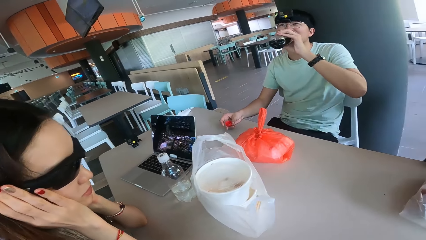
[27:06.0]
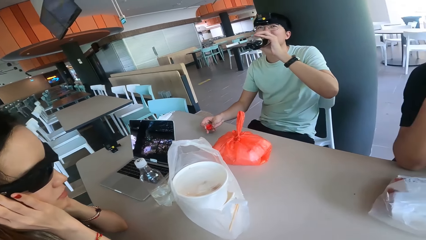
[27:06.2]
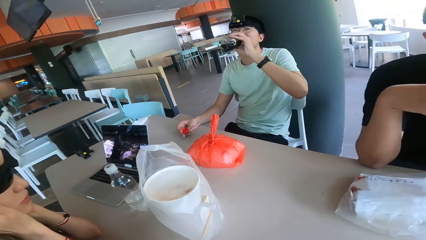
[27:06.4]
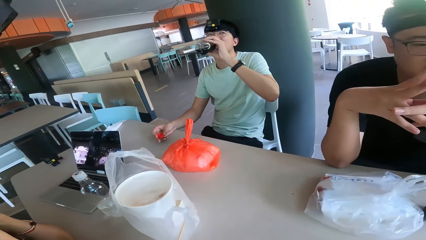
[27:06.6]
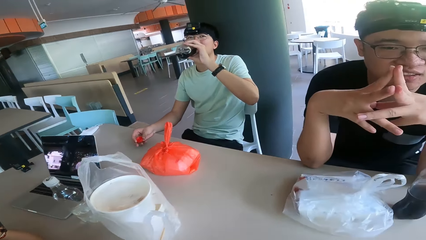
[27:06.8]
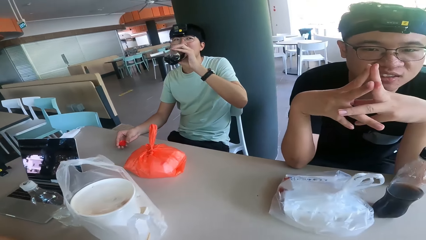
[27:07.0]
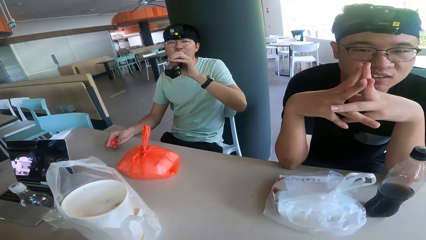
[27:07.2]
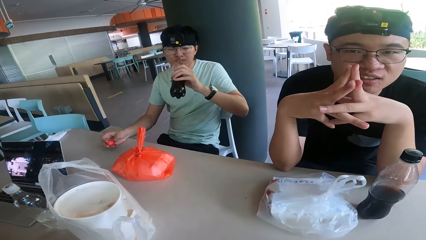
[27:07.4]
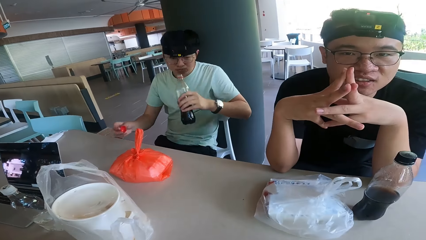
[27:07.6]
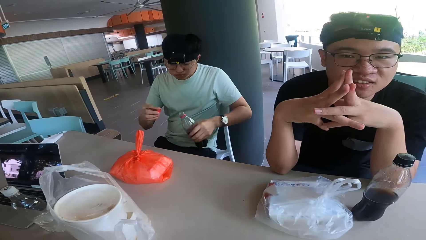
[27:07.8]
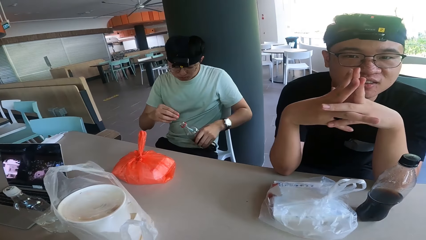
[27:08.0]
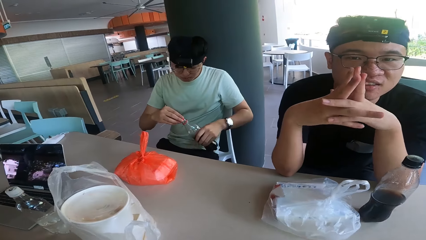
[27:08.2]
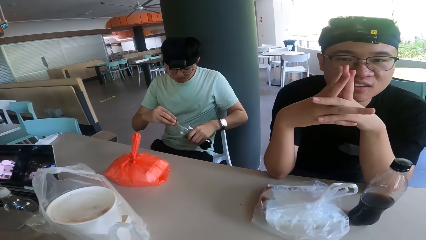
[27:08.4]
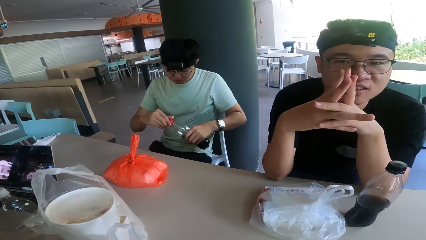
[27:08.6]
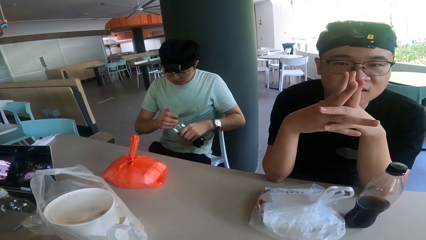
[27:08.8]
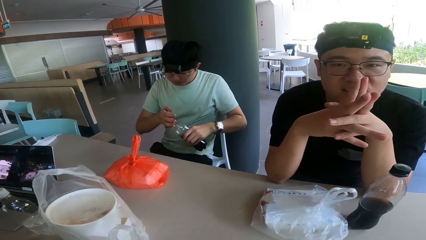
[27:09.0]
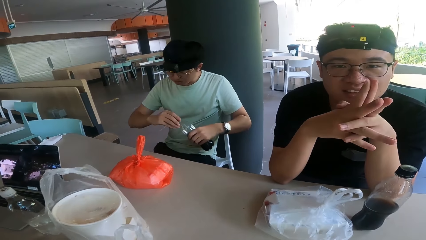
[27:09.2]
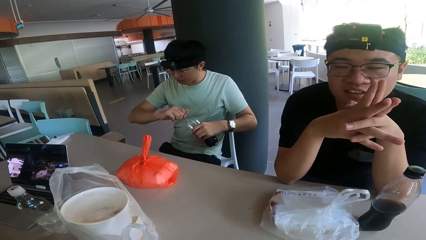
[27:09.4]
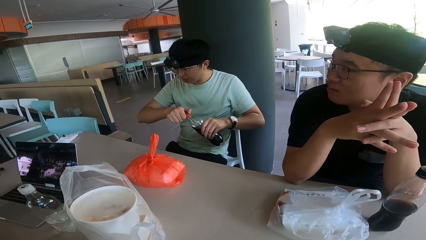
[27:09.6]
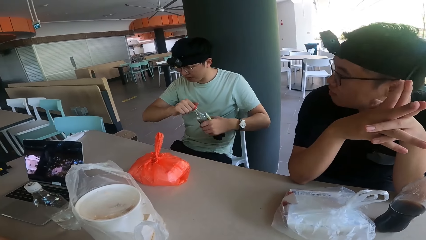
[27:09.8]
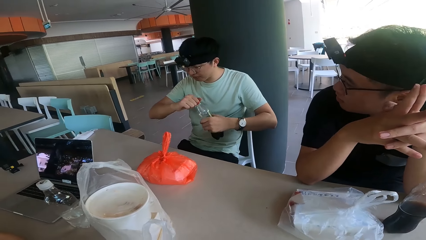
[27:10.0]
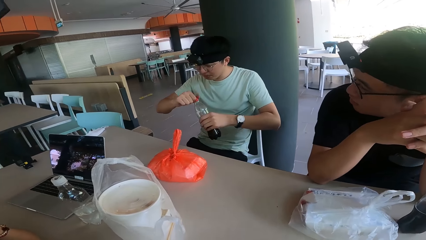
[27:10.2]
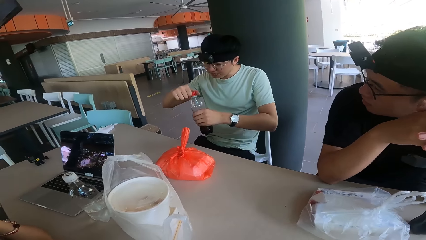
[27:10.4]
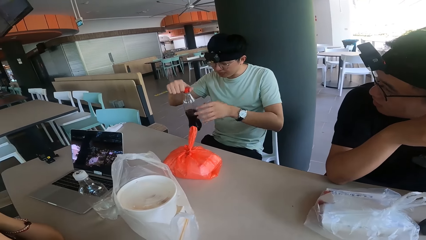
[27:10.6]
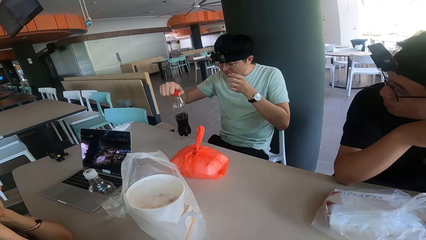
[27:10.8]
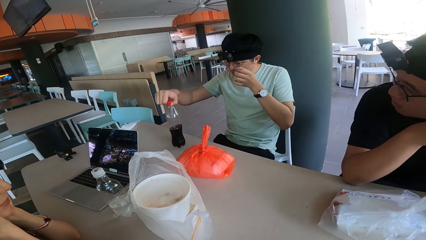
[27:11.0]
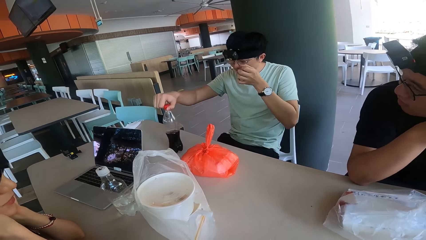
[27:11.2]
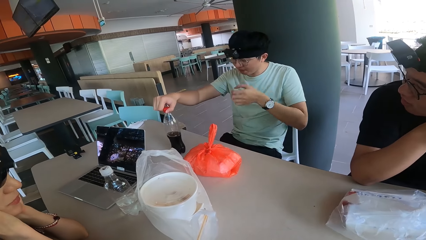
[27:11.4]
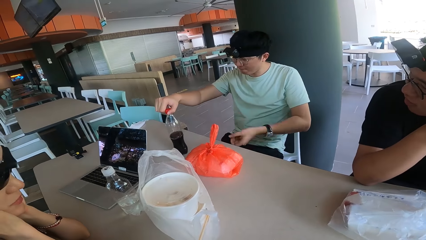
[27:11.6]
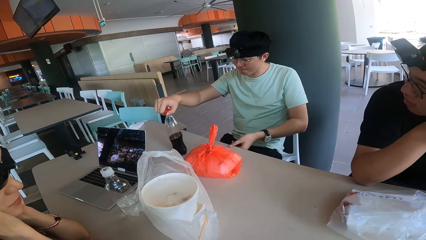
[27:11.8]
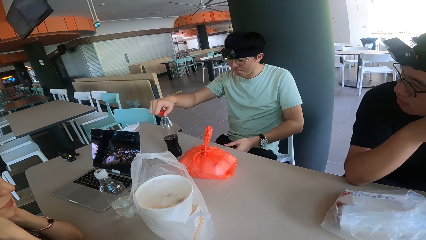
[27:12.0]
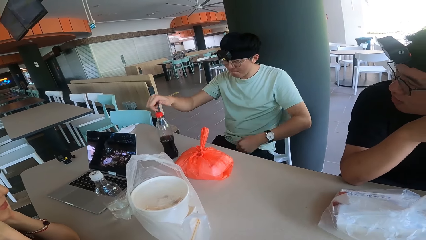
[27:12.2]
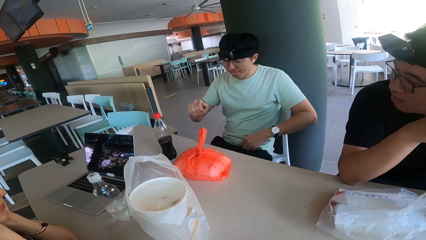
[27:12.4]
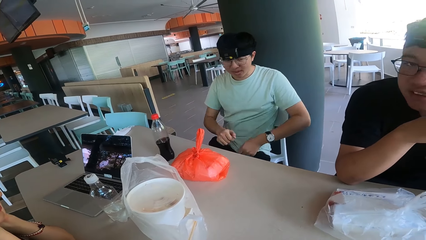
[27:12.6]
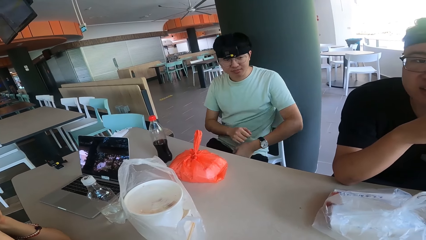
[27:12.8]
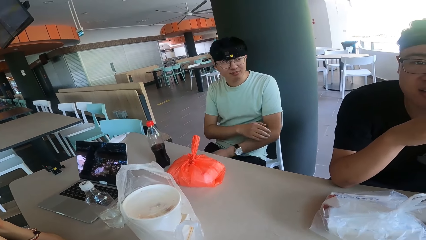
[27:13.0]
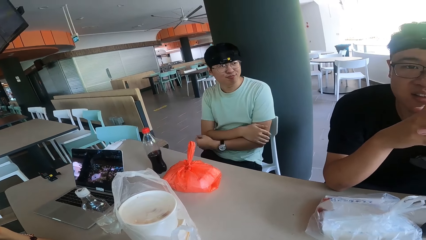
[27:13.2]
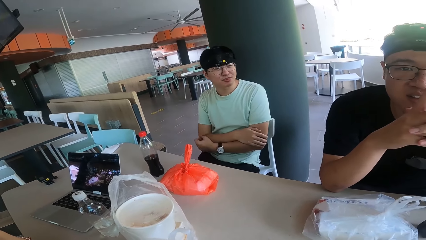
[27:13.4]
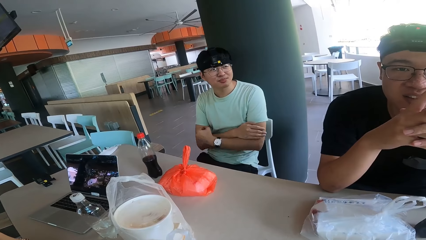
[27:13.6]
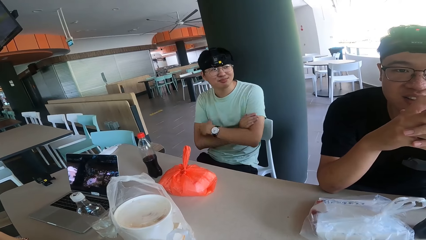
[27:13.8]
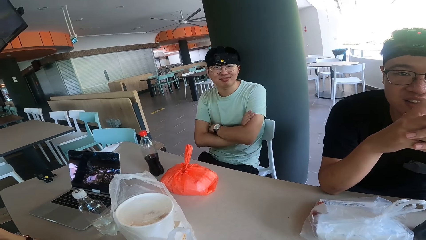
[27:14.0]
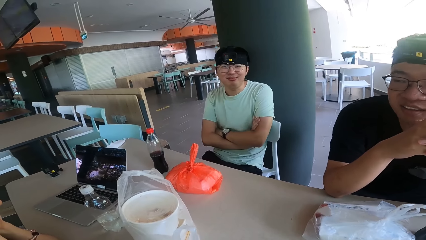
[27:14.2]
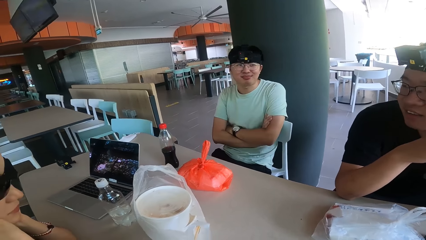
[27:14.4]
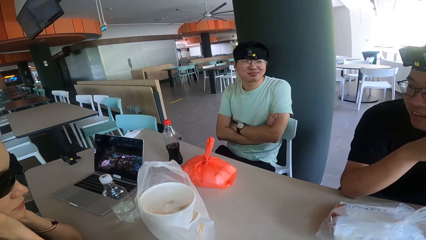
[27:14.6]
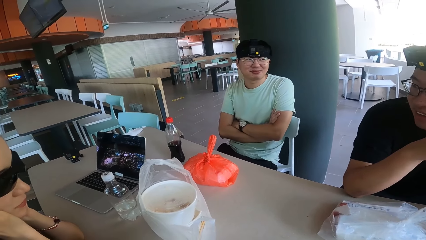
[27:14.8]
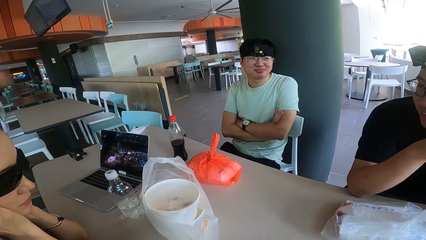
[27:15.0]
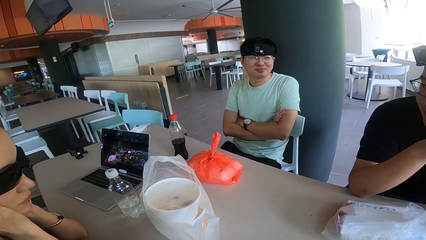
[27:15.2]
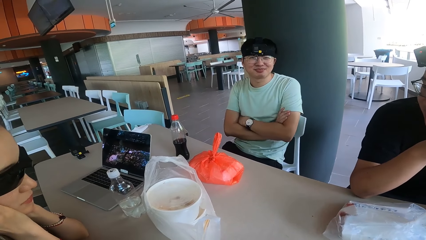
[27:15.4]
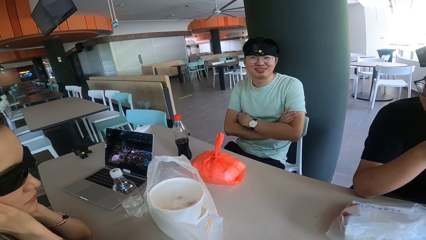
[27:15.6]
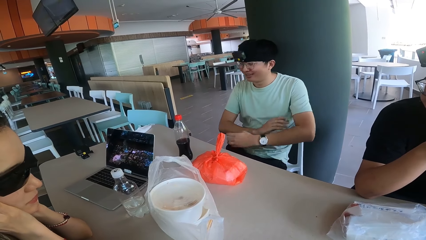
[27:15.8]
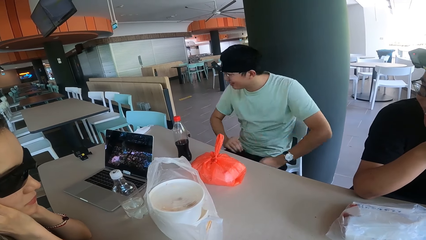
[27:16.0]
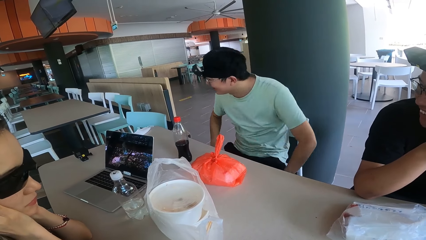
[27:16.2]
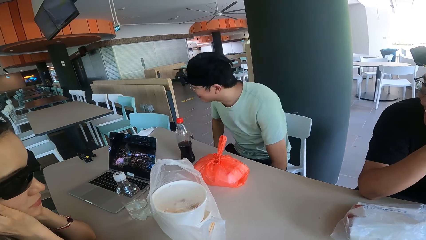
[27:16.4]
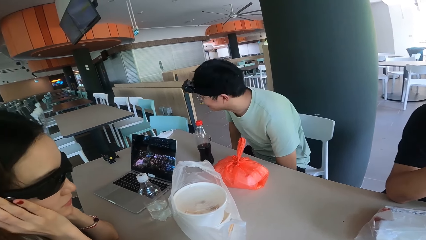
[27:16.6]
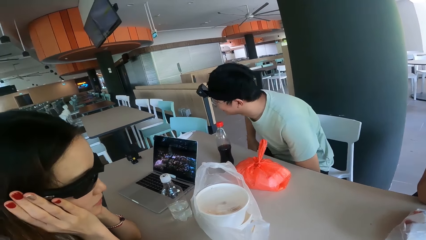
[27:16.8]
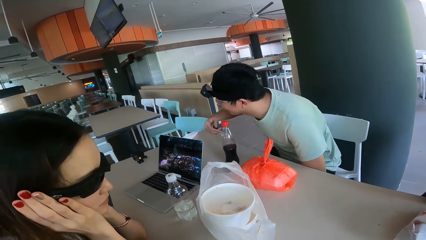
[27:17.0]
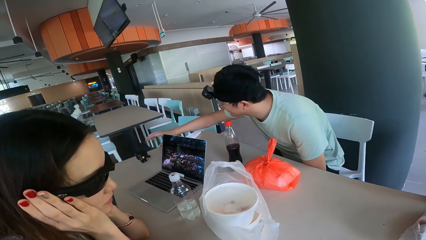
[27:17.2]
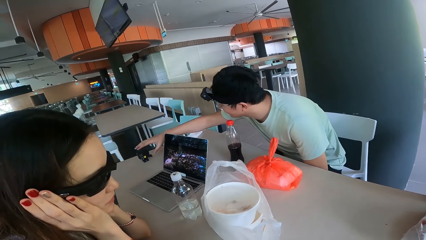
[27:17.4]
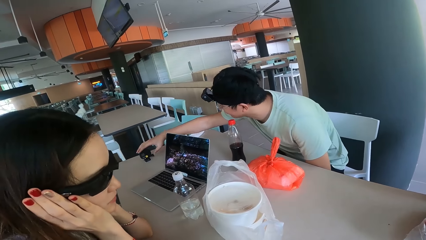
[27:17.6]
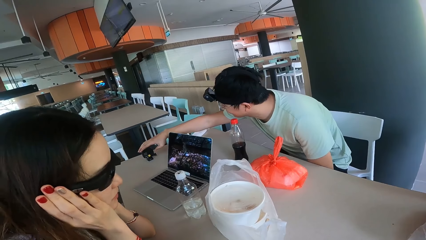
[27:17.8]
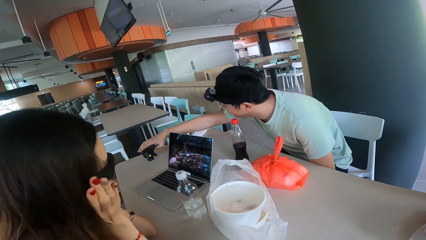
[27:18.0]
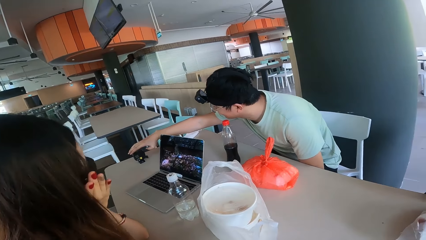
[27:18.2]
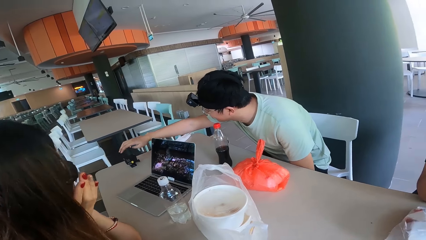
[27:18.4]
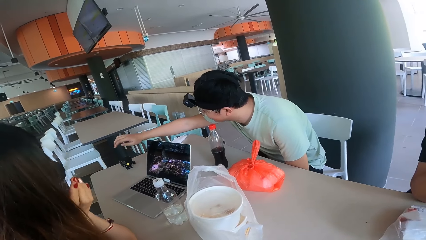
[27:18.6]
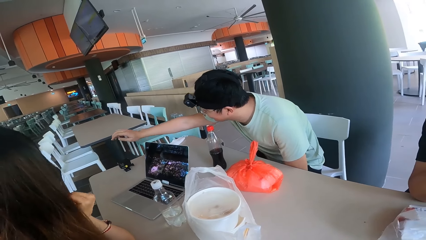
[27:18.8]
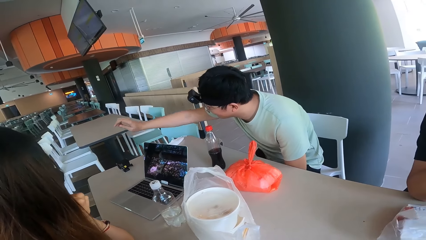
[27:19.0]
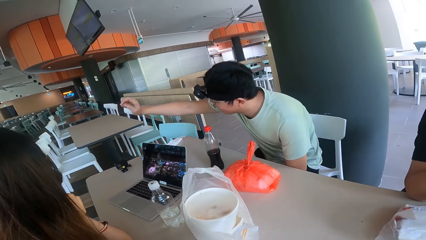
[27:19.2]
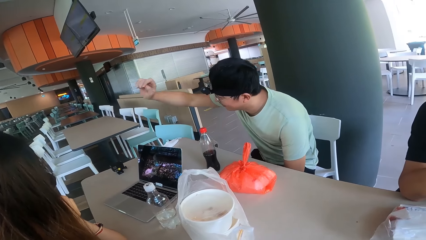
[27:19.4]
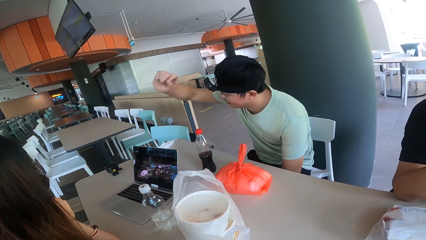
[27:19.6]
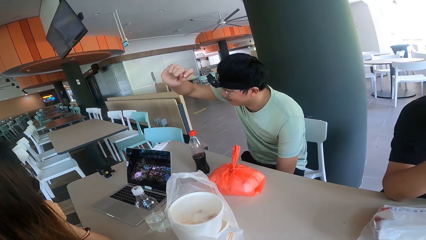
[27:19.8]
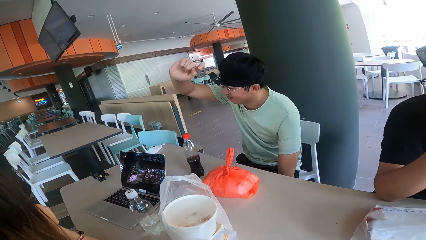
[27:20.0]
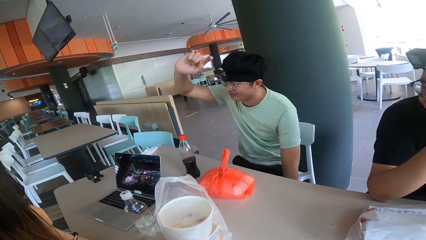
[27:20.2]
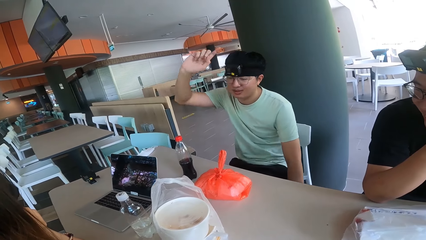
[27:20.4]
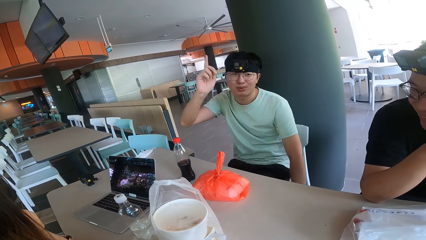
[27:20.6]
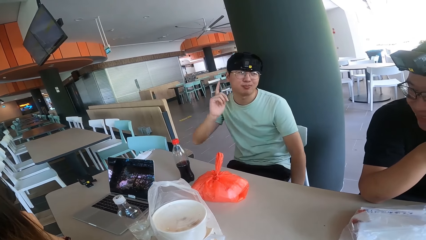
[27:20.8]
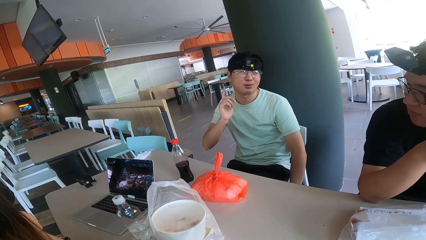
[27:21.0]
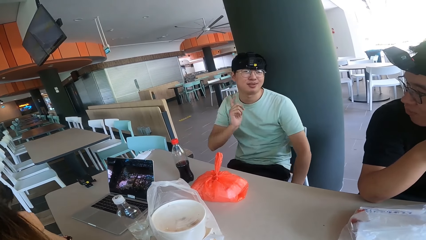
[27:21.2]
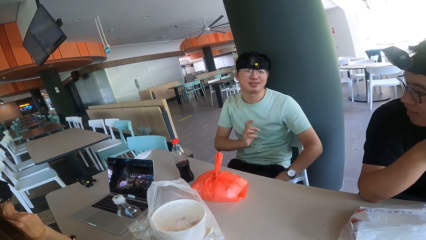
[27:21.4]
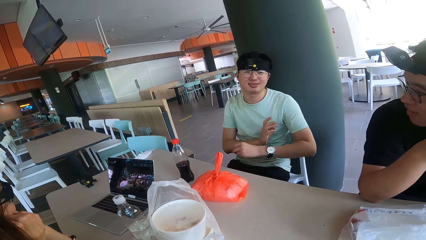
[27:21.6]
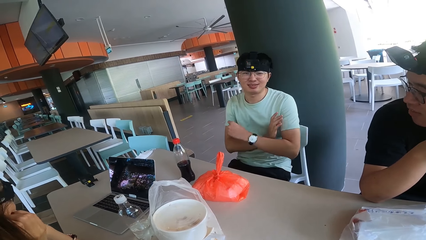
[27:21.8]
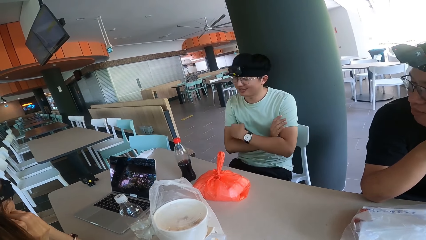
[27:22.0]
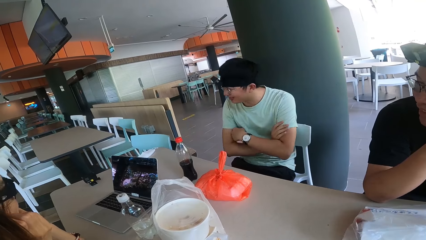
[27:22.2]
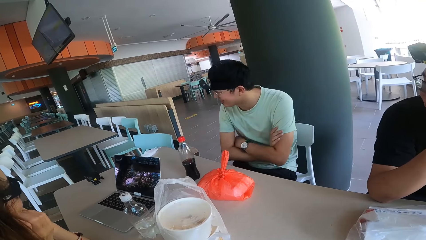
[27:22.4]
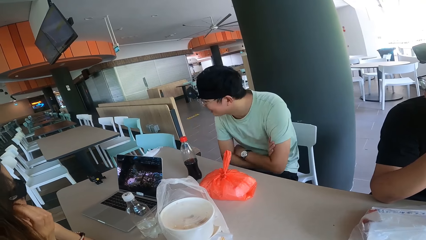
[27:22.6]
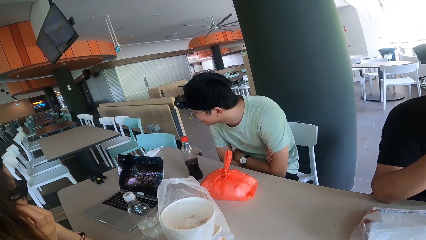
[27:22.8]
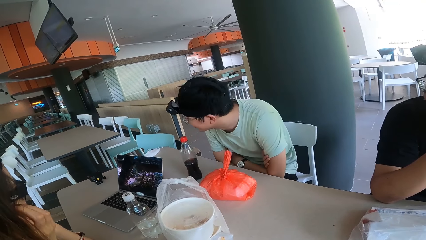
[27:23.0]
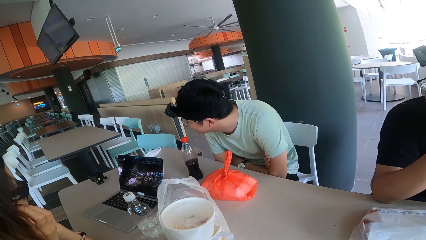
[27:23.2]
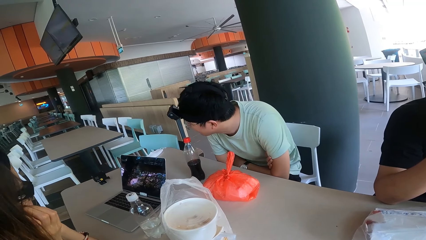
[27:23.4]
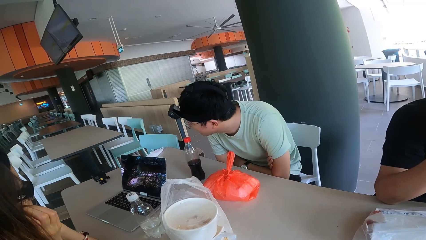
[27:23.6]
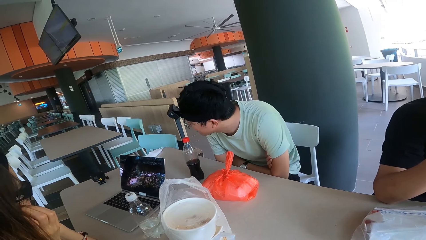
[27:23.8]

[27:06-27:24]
A man drinks the drink. The man puts the bottle of soda on the table. The camera wearer stares around the room. Another man touches something on the table. A person lifts his hand. The other man makes a gesture.
